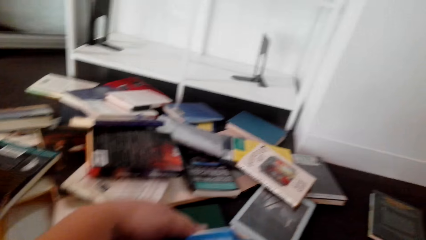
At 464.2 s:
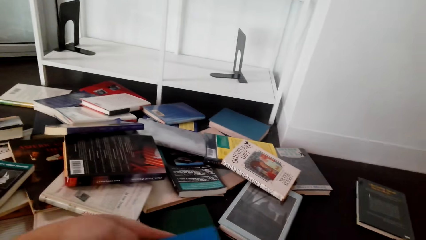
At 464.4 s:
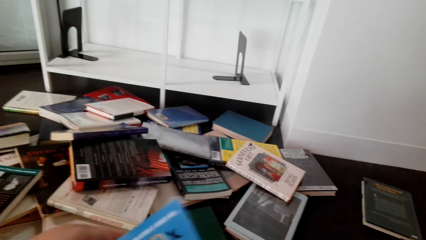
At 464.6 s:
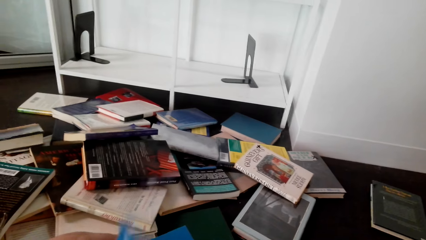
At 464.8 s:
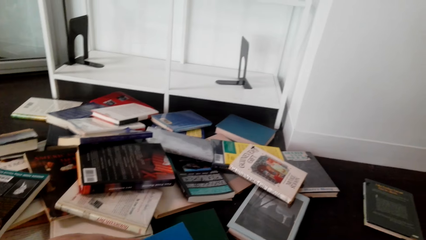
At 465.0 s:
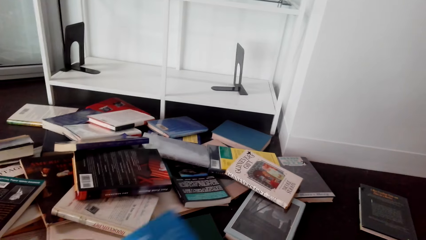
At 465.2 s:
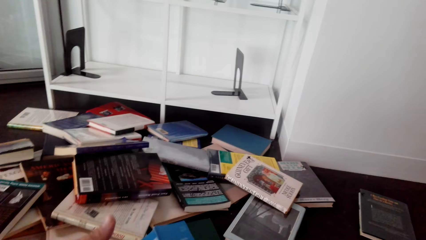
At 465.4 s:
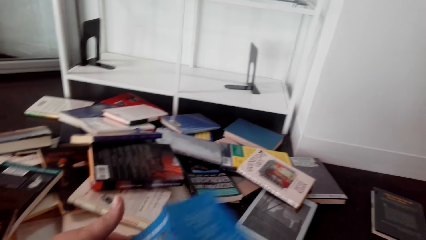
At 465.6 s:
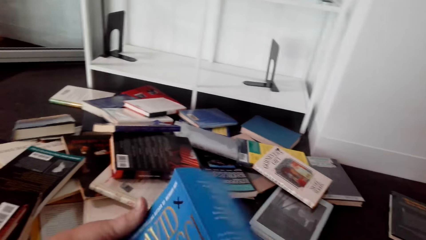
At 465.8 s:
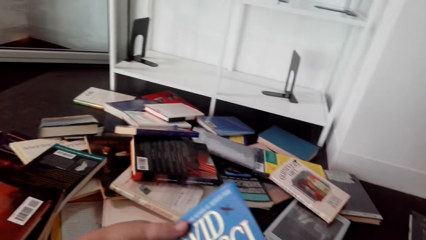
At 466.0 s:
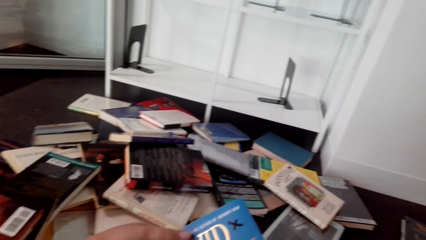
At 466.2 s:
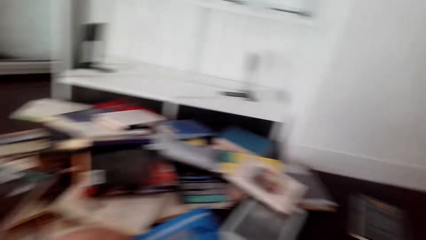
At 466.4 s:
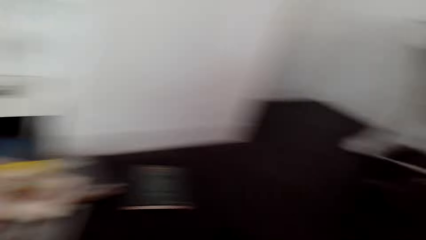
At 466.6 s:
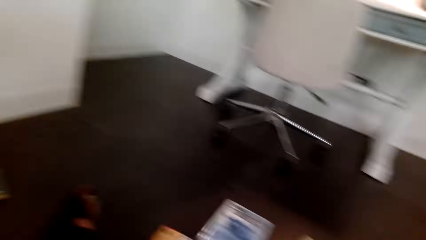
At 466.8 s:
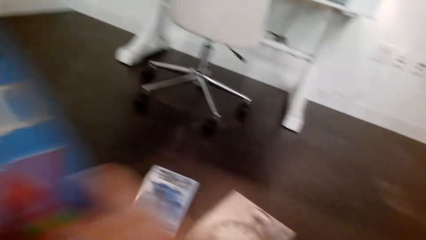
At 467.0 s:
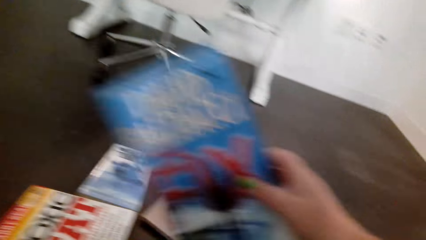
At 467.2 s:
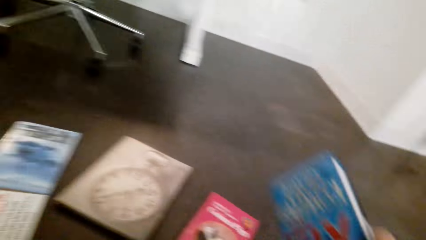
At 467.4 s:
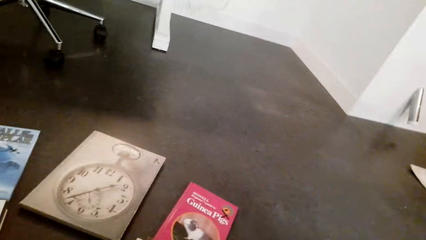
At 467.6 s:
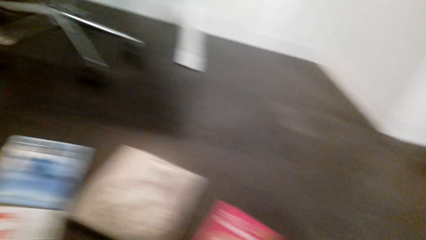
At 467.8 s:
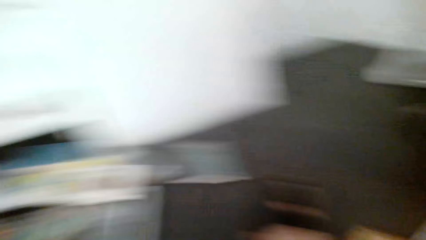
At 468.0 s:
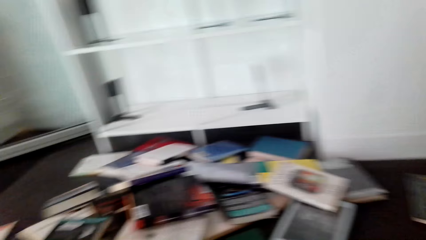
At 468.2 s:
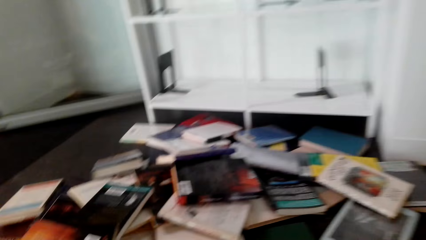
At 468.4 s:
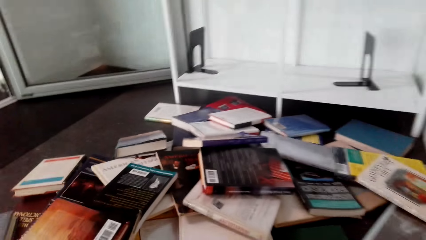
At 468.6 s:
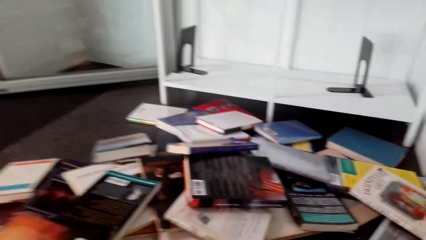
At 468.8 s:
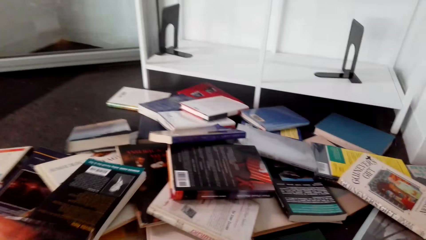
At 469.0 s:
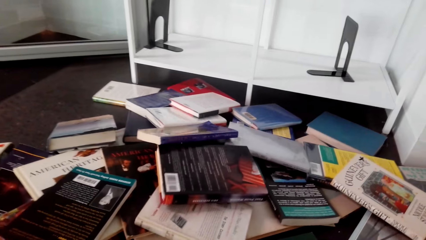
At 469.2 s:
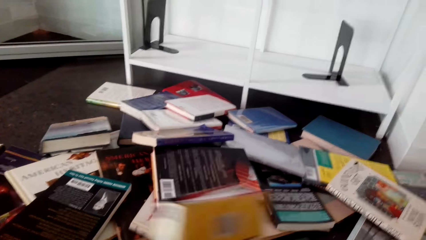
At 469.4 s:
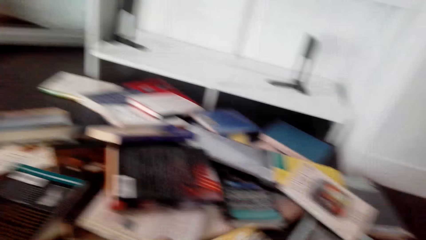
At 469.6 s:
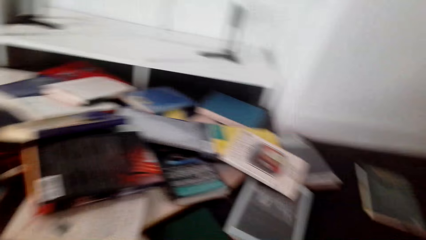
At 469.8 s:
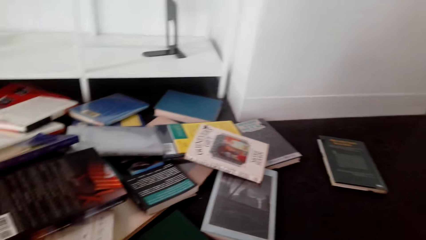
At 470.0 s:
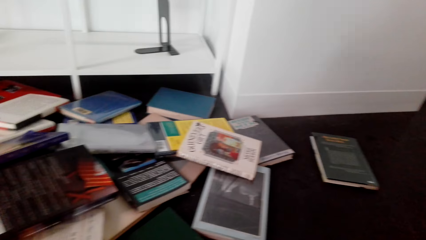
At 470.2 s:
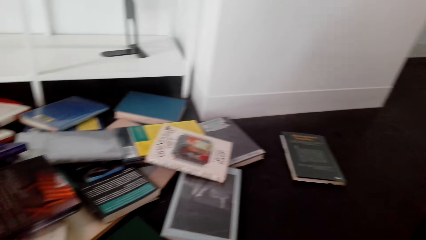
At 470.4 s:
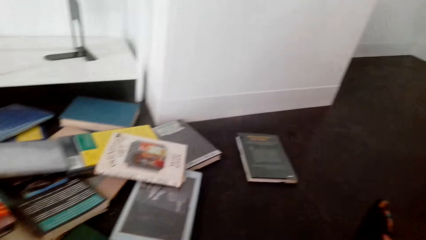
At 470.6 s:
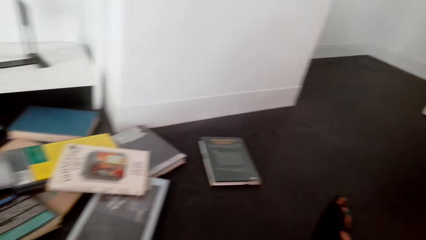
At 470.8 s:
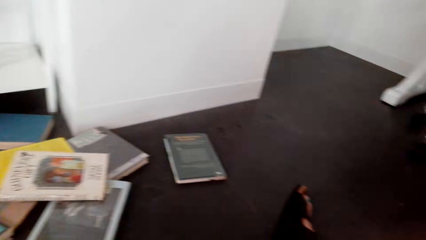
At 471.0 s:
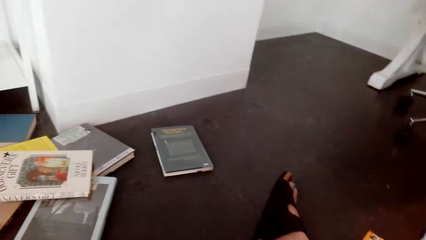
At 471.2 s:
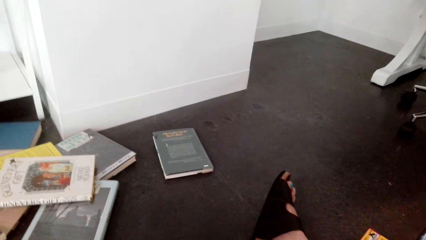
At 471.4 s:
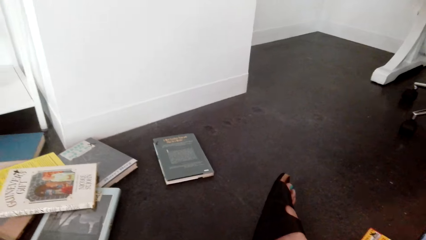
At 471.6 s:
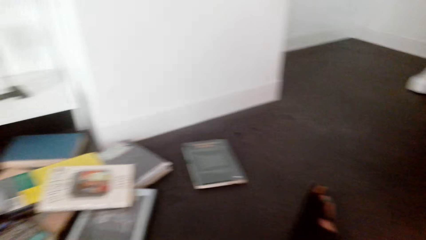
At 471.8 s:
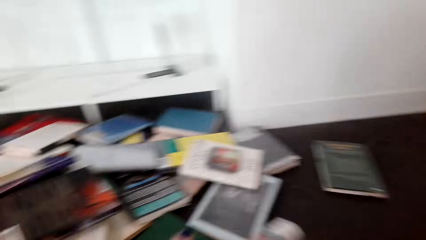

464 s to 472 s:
The camera wearer places the book on a floor. They lift the book.

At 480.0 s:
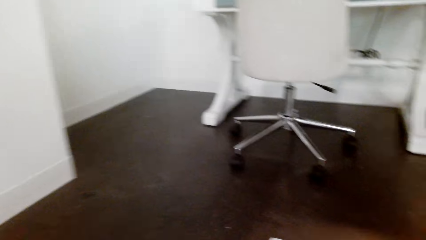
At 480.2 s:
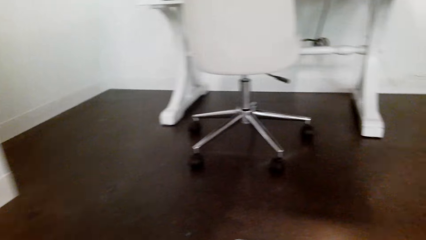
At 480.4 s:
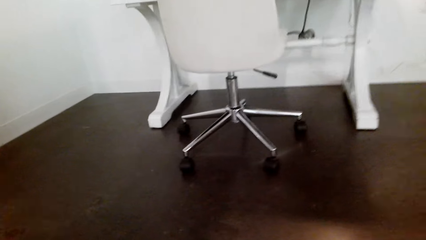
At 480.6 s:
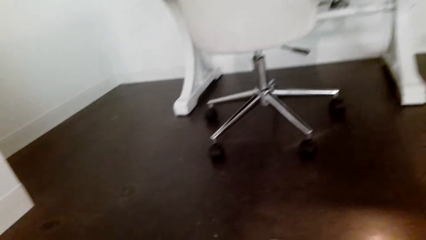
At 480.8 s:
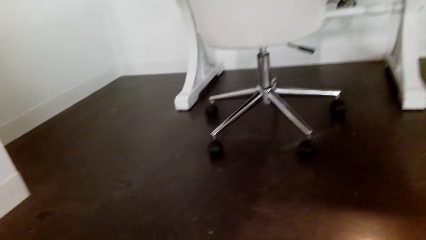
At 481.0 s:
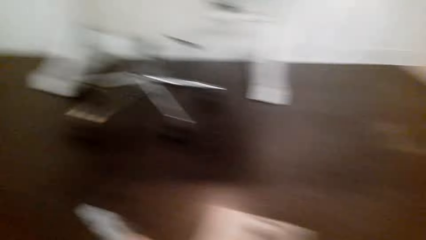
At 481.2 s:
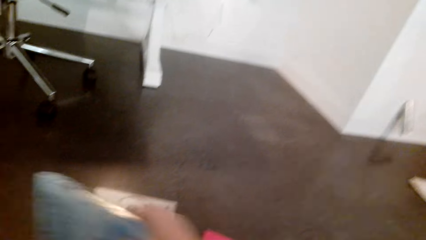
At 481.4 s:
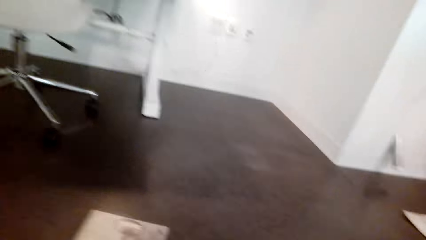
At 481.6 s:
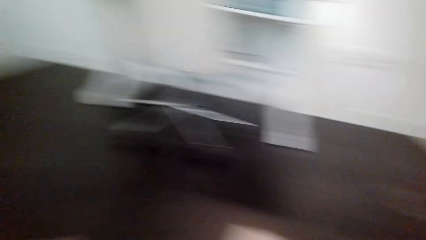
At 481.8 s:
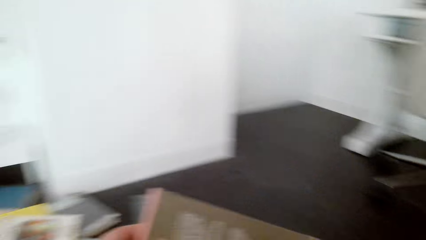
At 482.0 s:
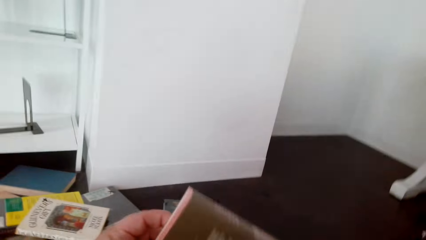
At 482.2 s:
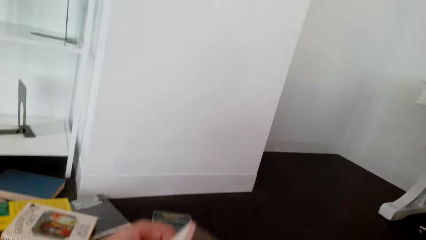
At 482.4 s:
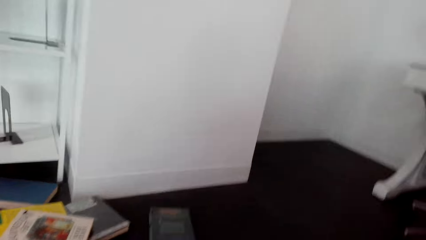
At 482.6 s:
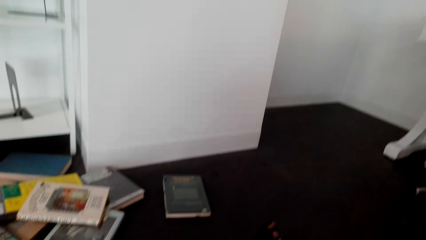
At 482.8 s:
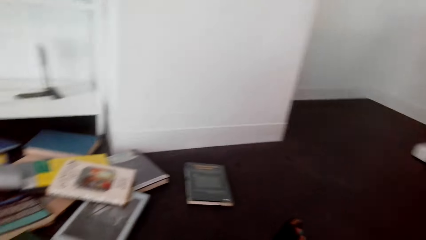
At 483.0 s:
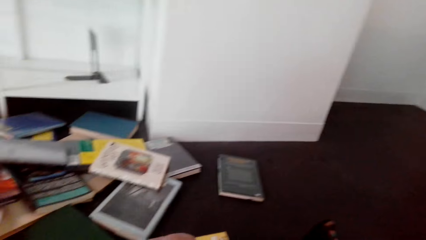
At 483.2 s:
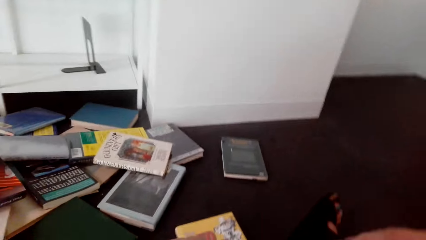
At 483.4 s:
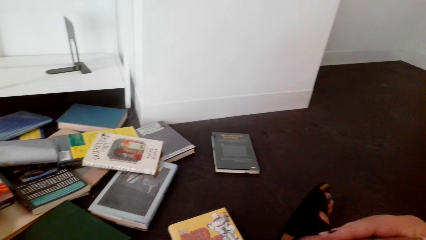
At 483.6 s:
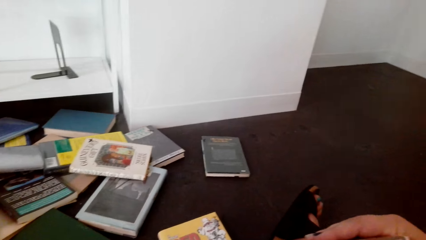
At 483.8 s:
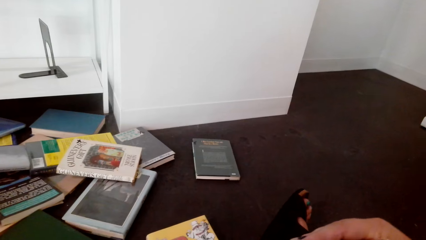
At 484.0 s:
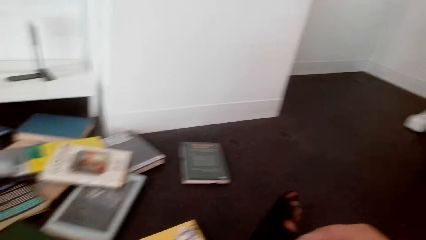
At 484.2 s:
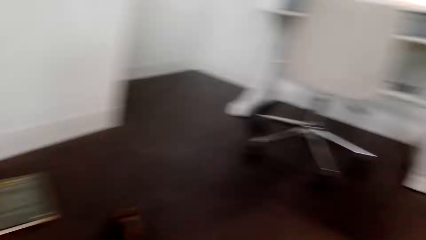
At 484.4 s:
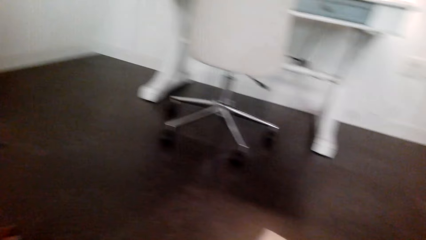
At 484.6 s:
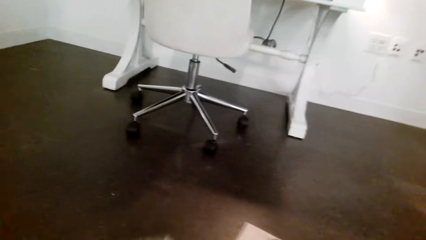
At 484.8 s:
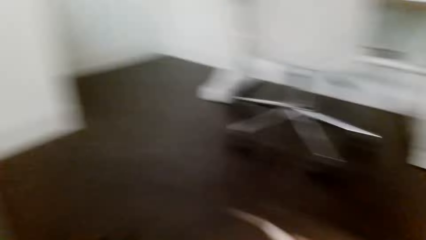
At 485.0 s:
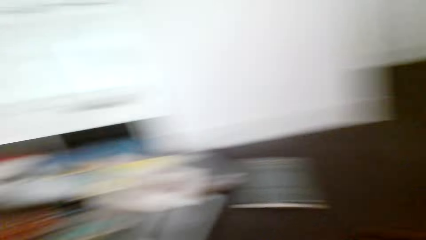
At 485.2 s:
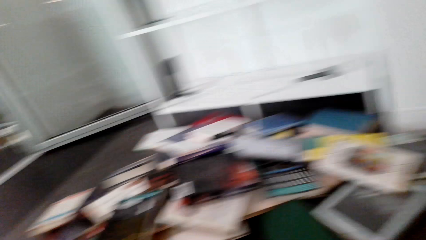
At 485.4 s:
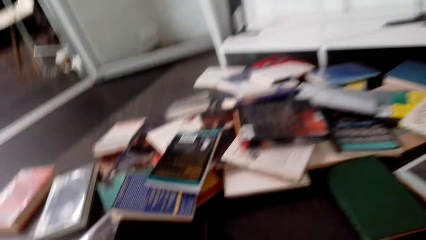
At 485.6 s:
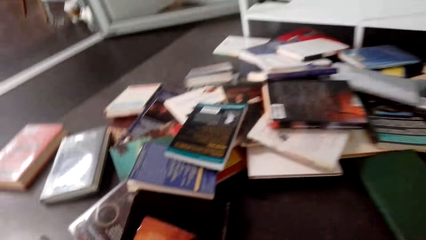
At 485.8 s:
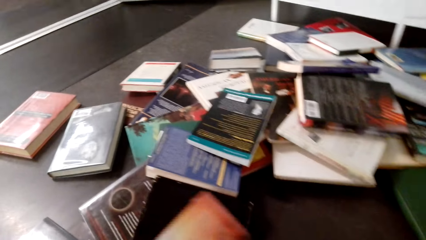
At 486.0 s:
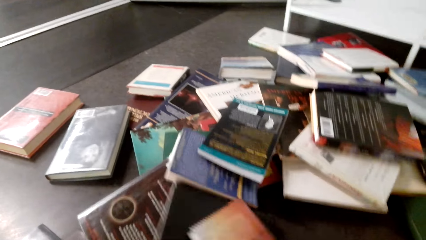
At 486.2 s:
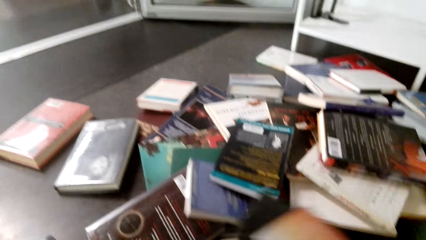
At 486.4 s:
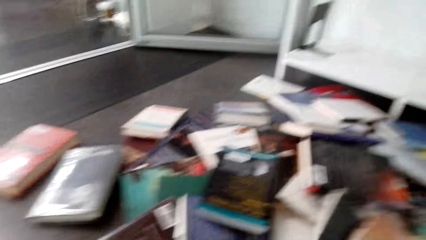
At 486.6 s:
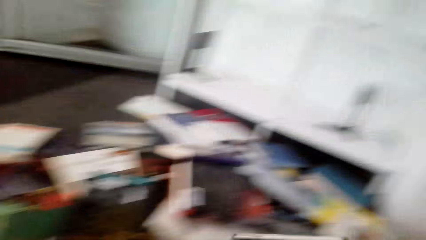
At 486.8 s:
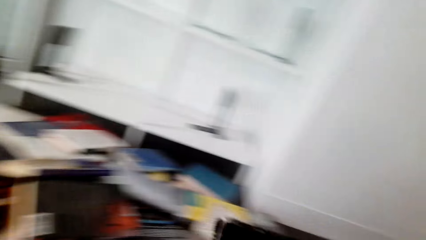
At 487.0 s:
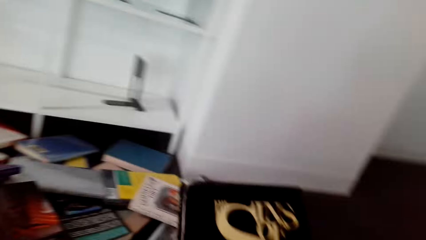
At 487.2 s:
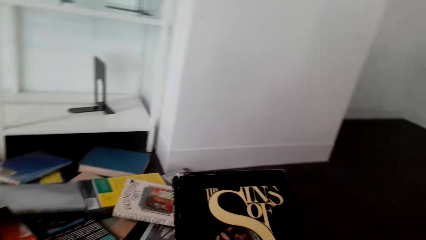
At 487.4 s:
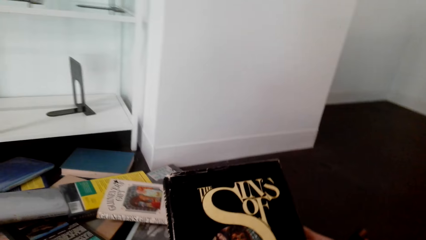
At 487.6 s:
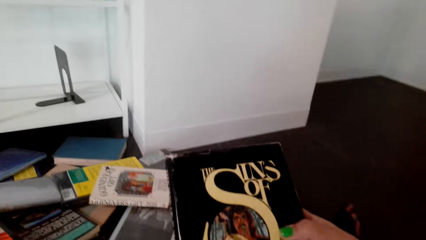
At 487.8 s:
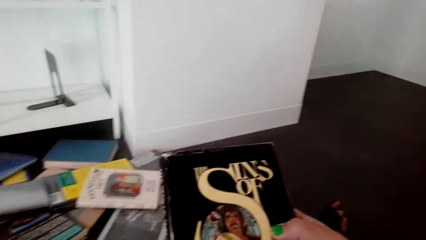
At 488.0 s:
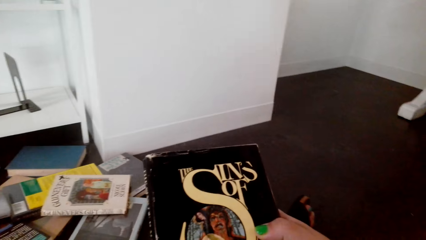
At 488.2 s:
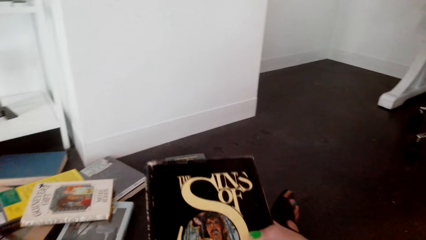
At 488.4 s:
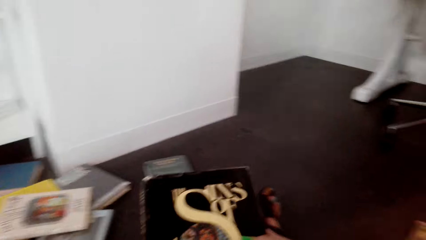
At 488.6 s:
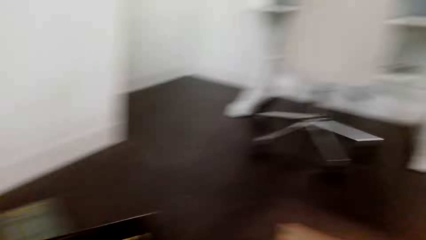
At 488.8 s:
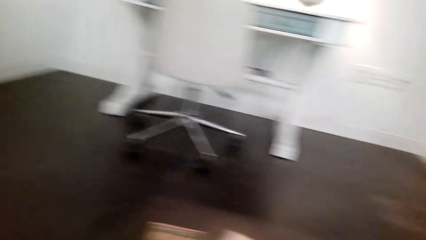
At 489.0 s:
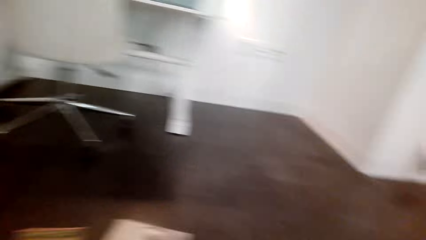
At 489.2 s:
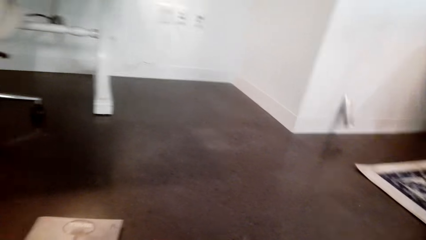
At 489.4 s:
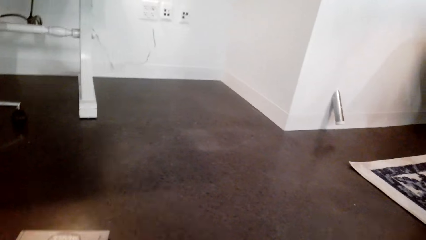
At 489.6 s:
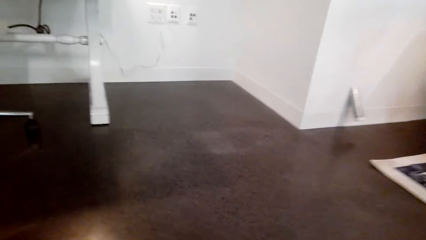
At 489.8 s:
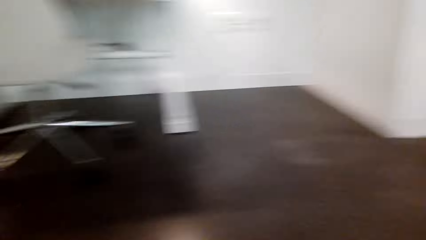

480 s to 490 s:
The camera wearer lifts the book. They lift the book again. They hold the story book.
